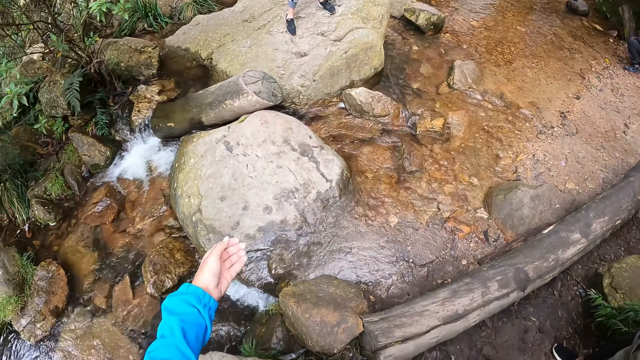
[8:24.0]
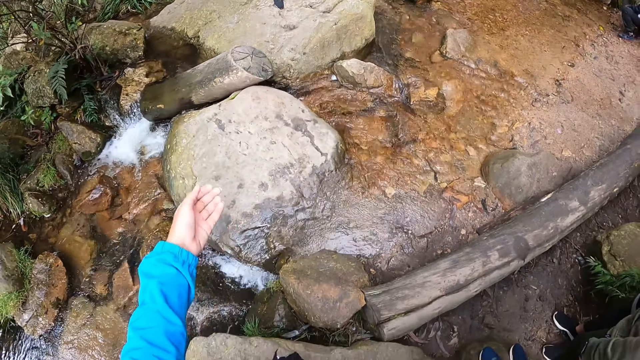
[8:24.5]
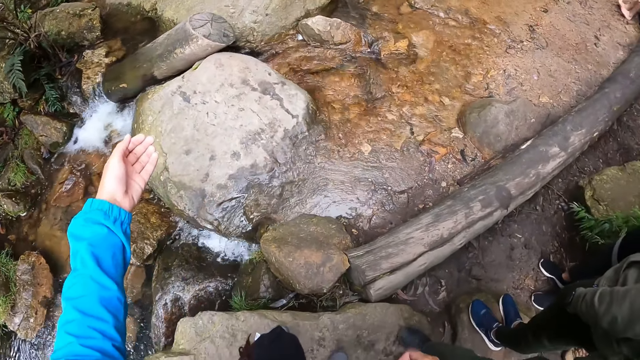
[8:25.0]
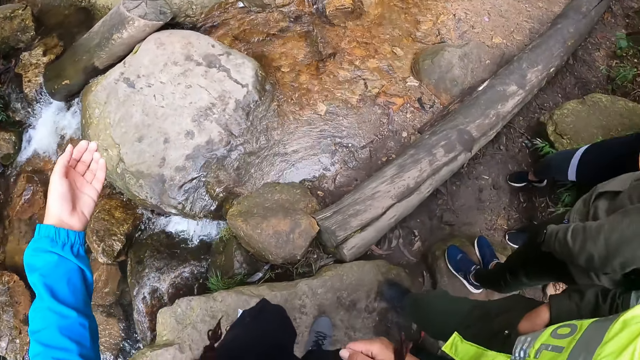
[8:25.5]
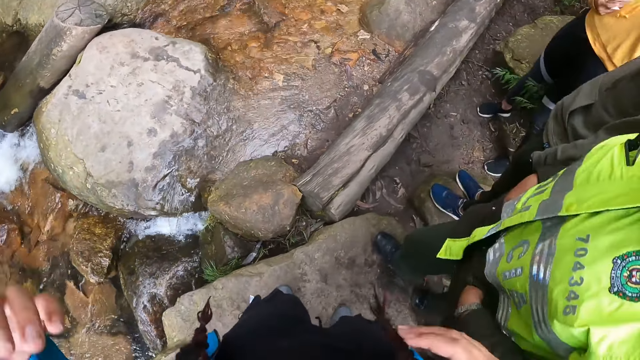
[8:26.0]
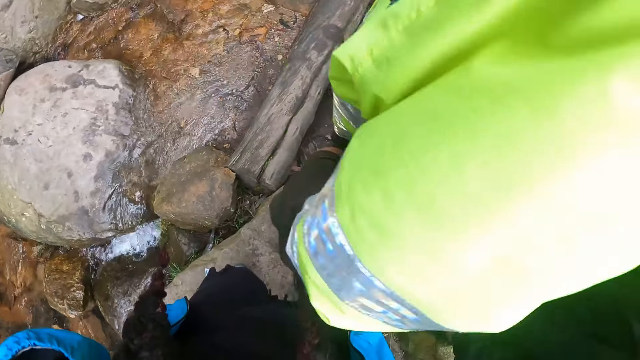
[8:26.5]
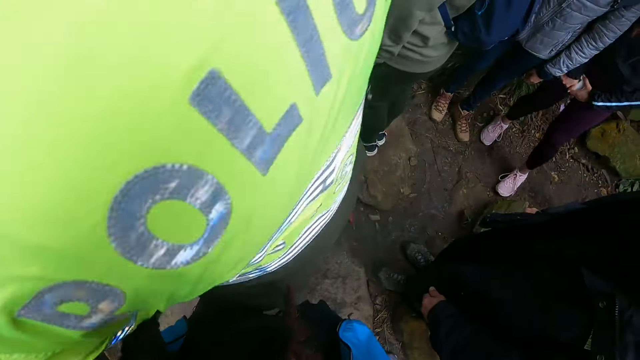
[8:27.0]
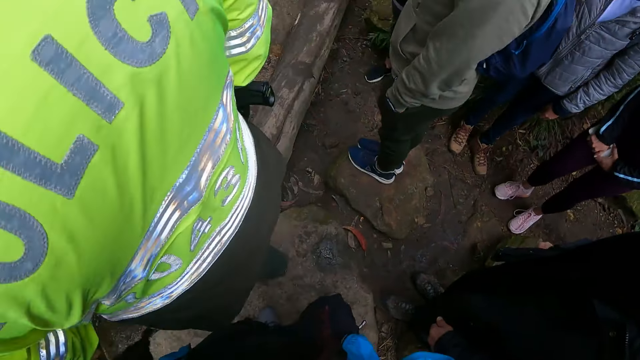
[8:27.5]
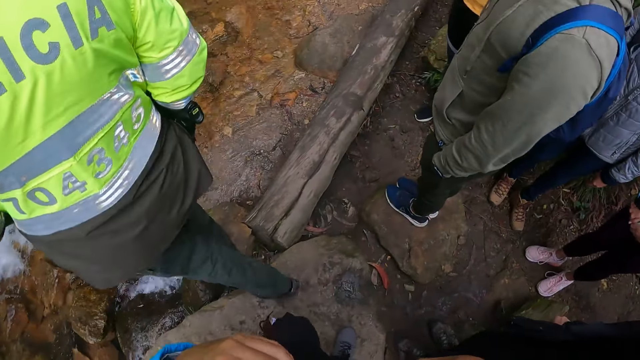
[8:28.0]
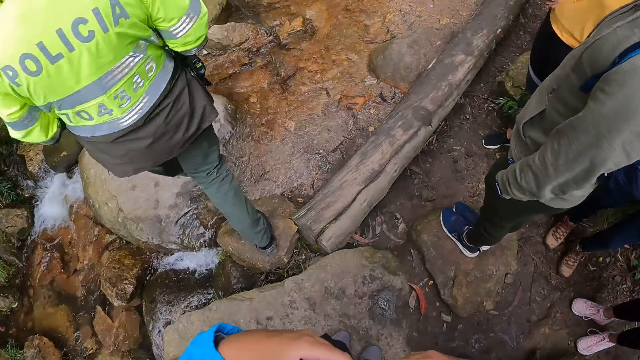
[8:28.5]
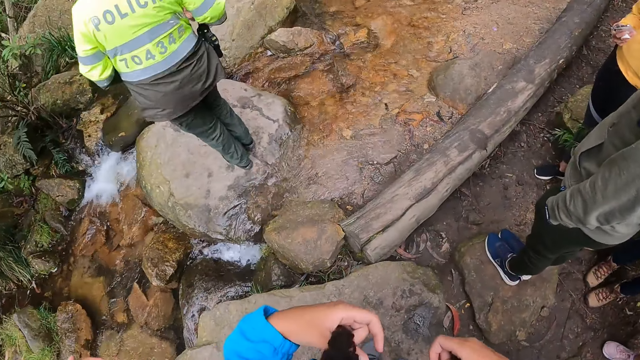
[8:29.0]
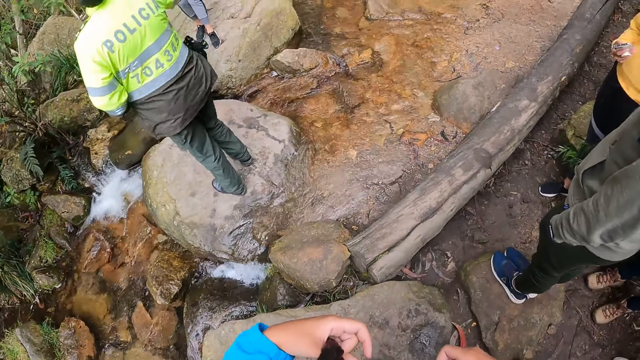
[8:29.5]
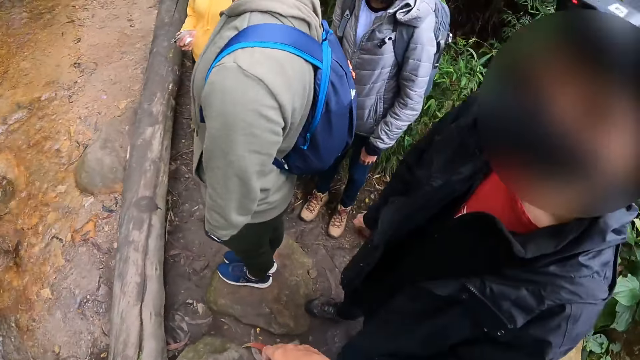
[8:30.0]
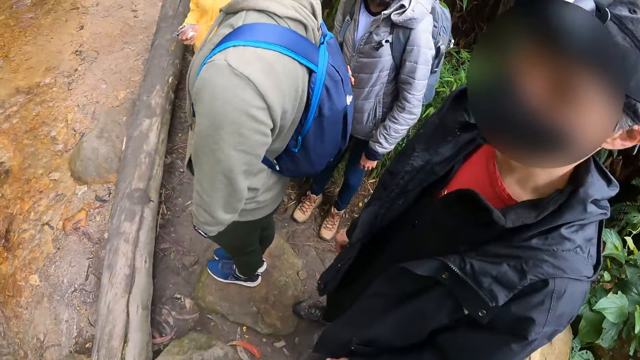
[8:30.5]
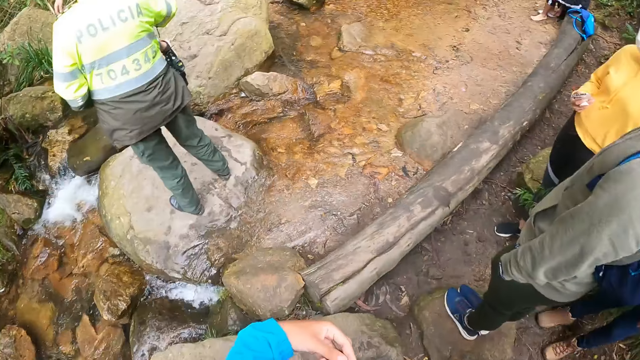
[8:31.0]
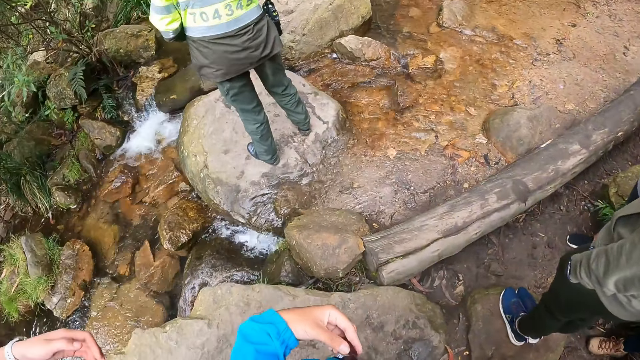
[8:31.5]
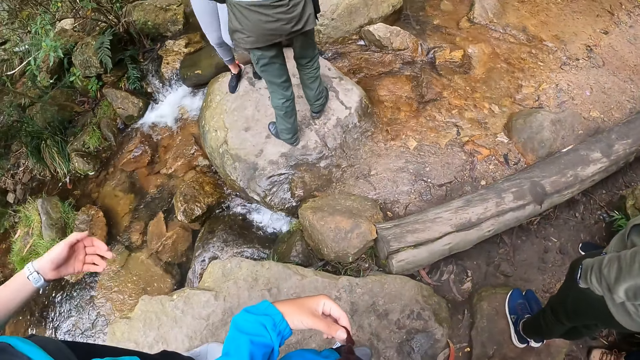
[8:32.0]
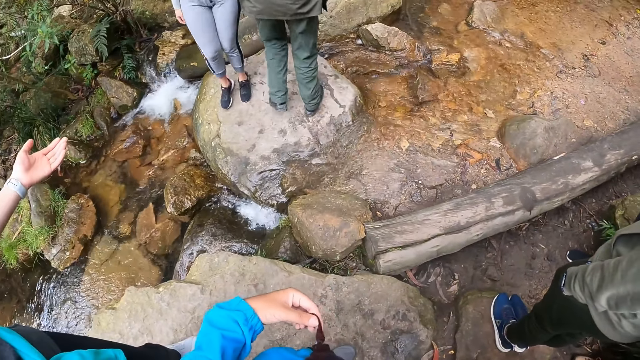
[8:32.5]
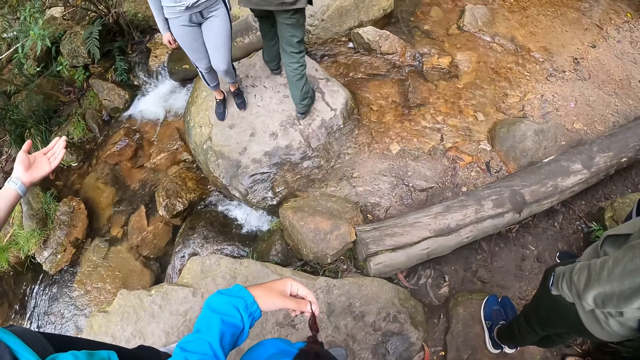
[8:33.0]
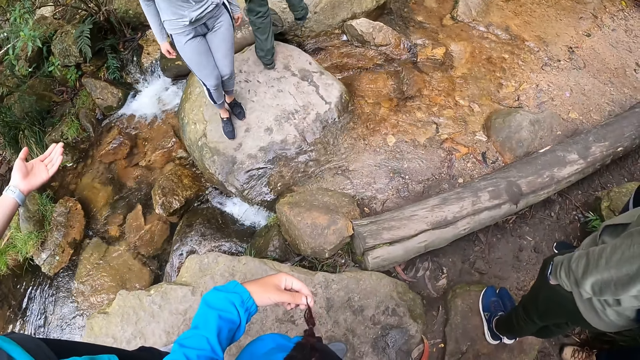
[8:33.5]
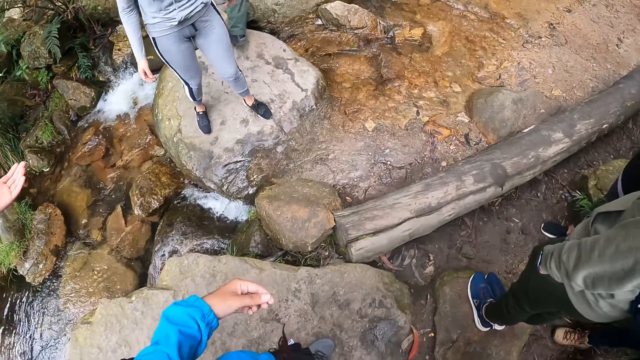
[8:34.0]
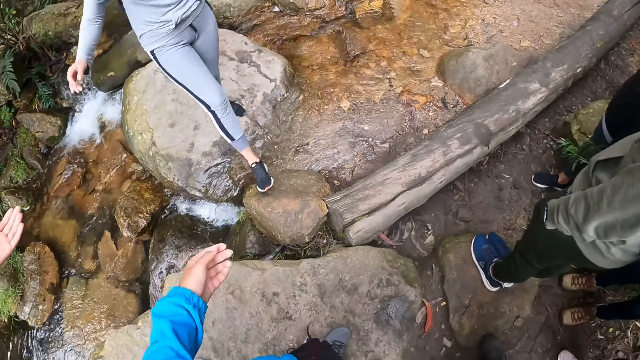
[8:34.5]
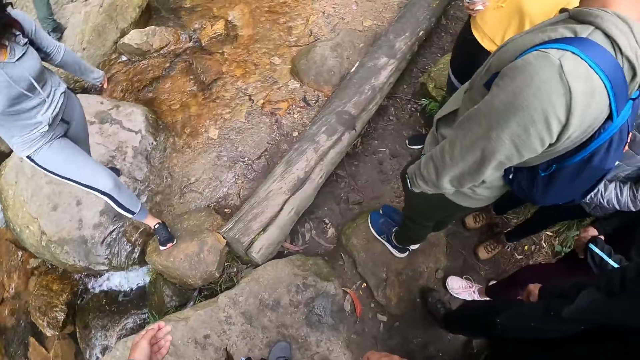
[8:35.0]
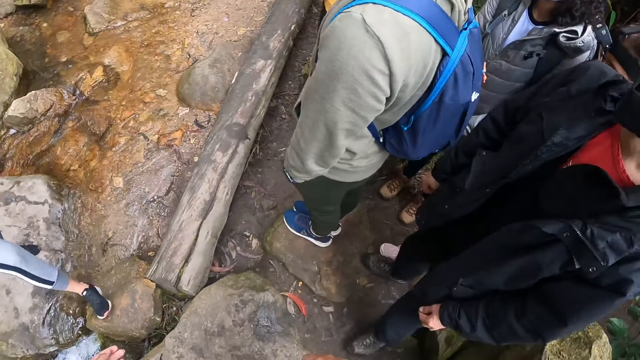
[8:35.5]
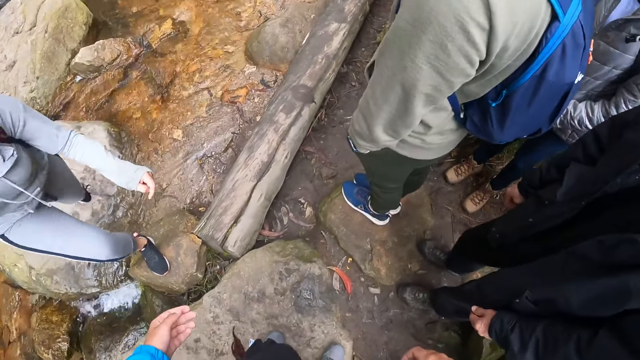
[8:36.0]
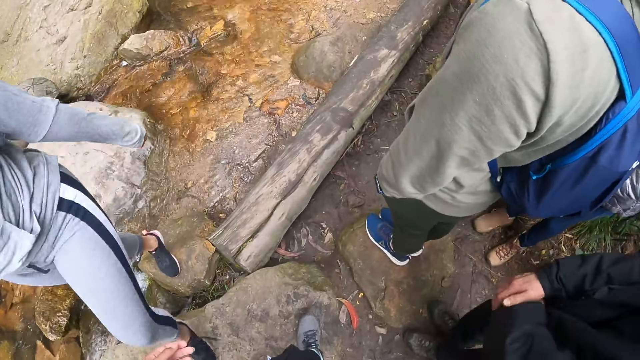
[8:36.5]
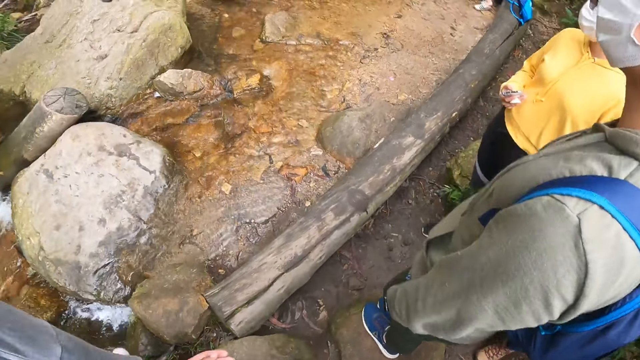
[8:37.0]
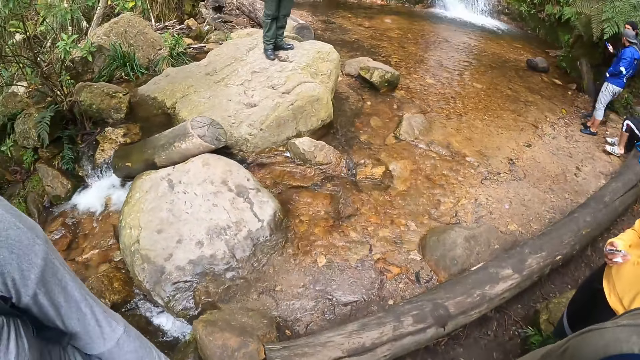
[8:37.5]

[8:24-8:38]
The camera wearer lifts her left hand. She touches her head with both hands. She gives the tour guide space to pass. A woman climbs a rock. The camera wearer holds her hair with both hands. Another woman stretches her left hand. A third woman climbs a rock.

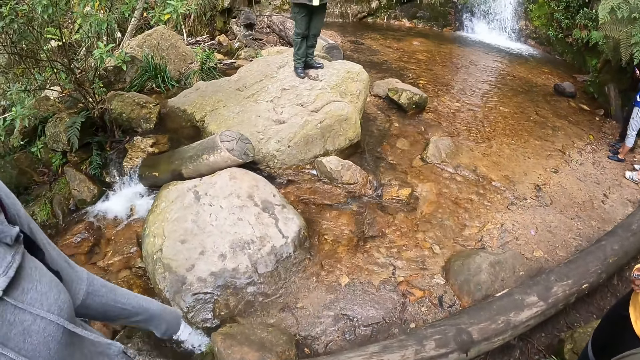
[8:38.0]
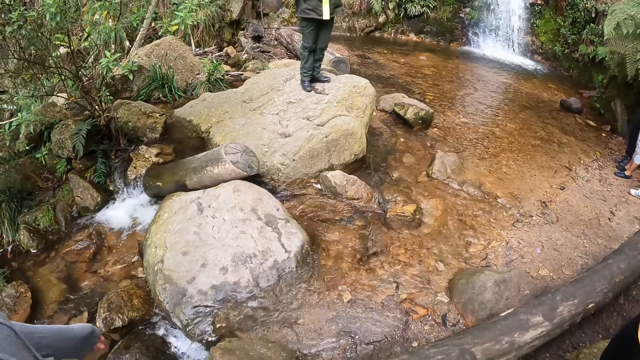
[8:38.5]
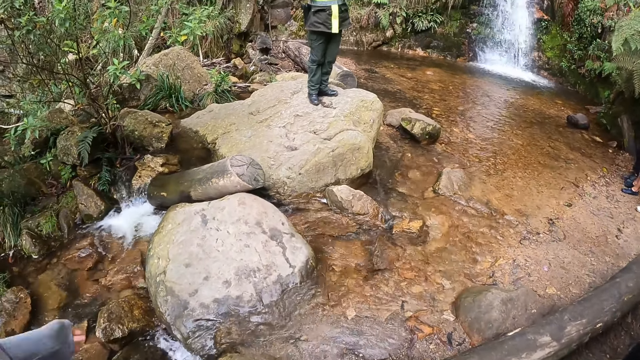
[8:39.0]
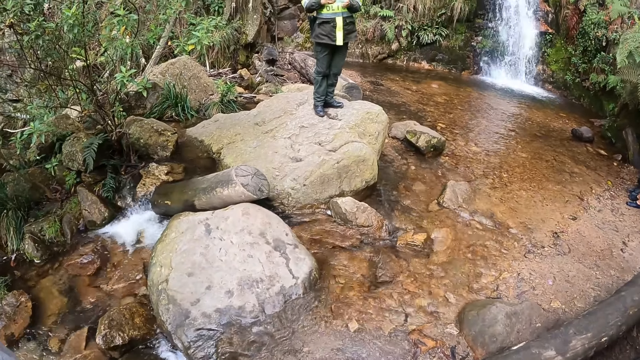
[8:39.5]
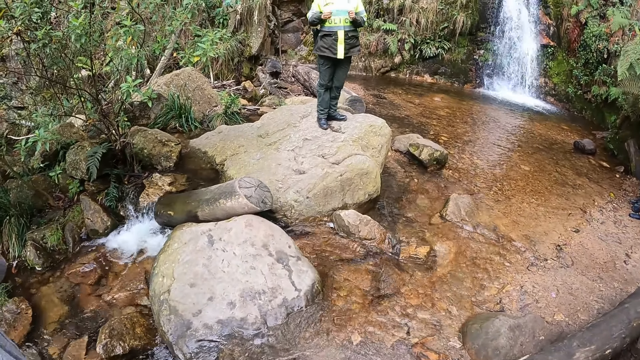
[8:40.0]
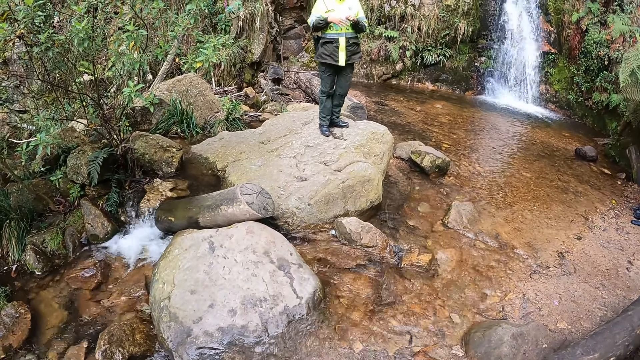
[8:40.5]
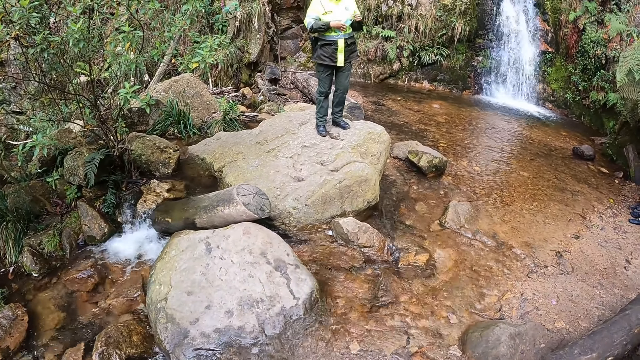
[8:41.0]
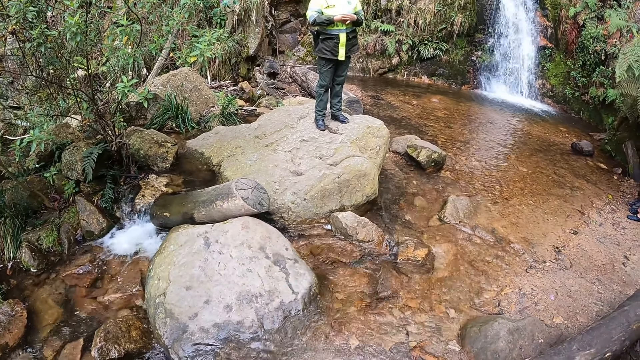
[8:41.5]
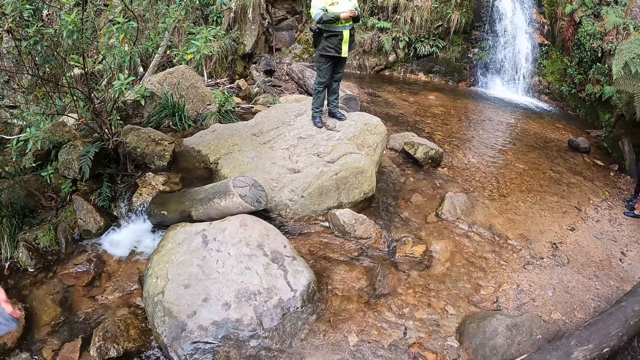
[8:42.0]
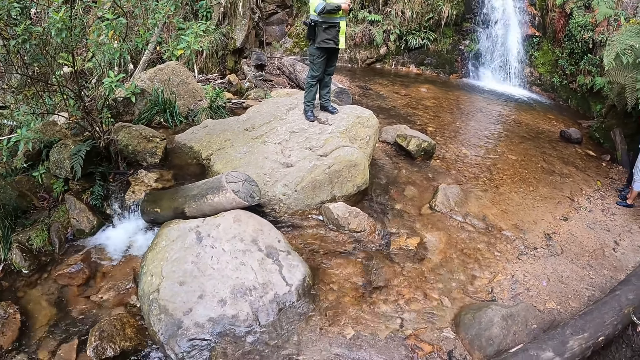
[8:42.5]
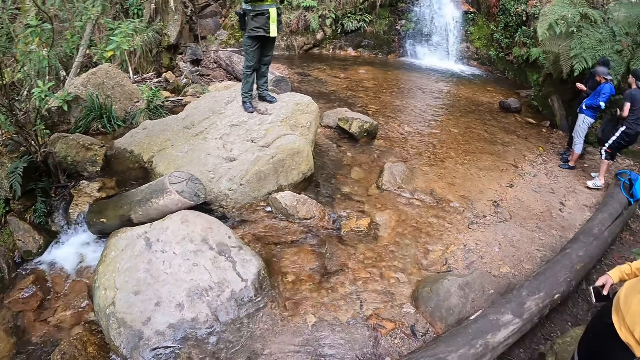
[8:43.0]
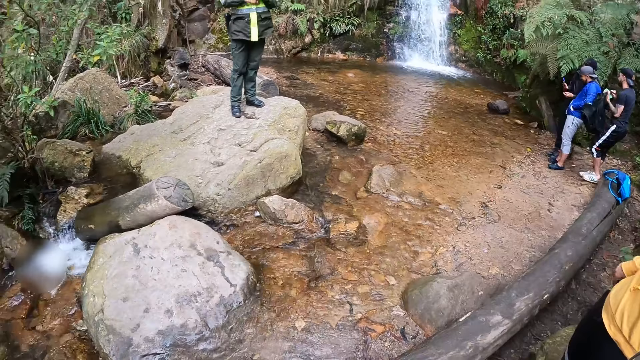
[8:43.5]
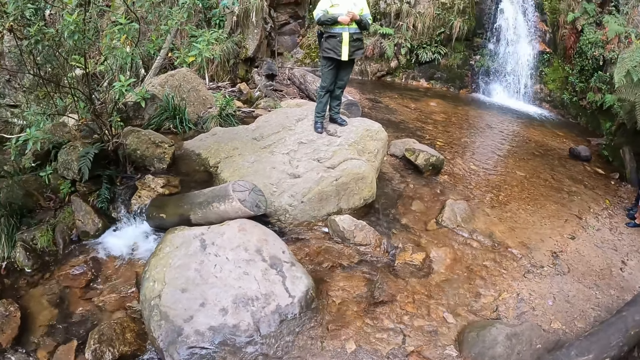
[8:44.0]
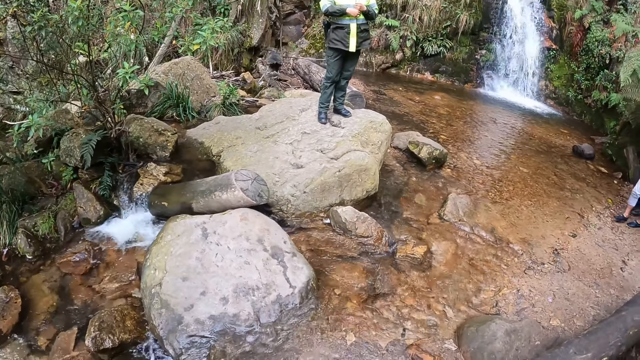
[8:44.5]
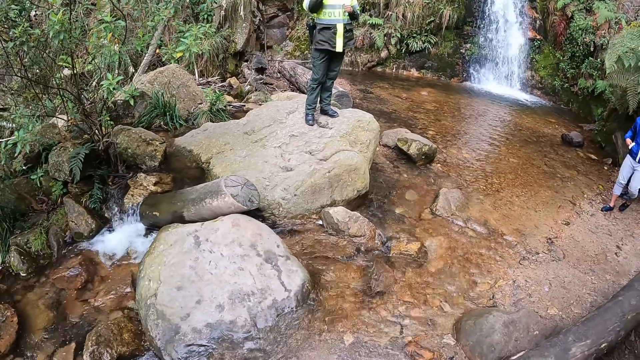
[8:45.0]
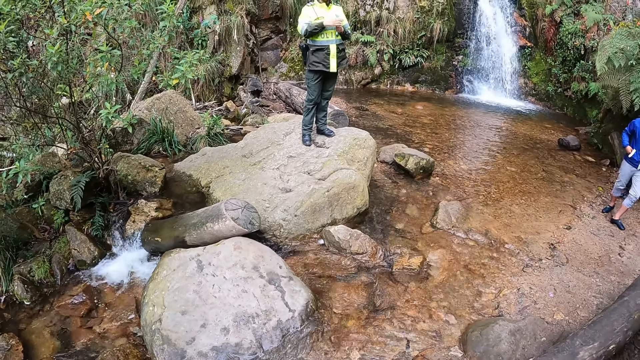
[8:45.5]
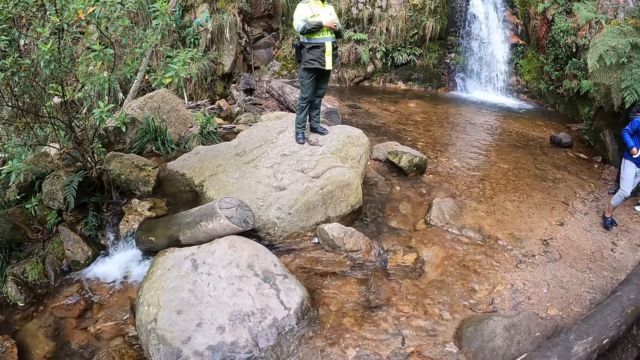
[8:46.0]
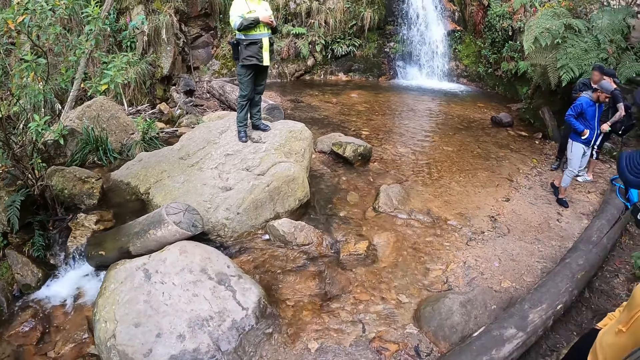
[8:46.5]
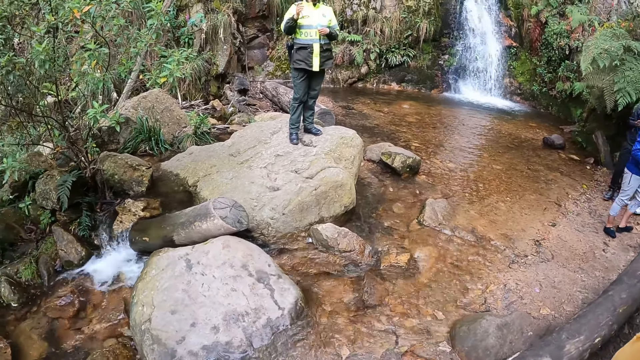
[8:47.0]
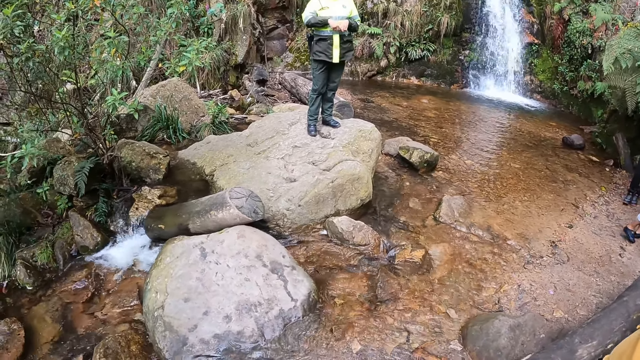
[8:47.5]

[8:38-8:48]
The woman holds a nose mask in both hands. She speaks with the crowd.
